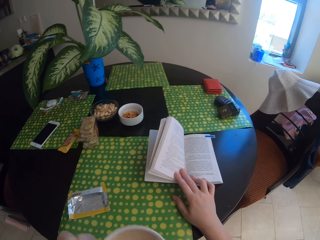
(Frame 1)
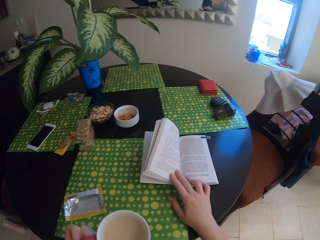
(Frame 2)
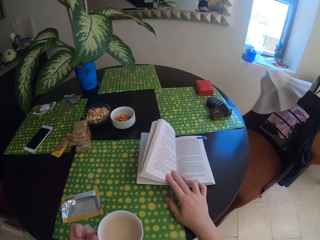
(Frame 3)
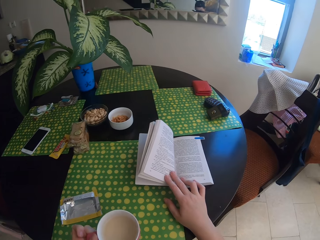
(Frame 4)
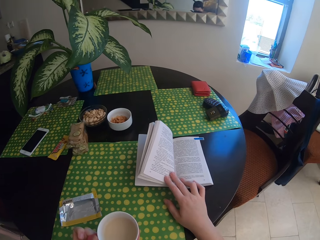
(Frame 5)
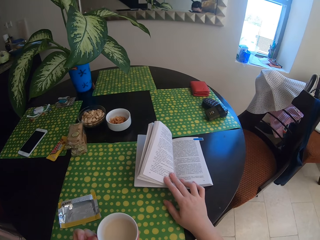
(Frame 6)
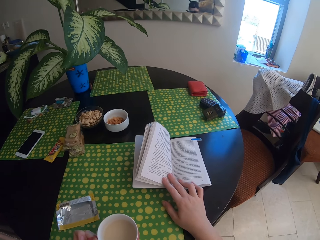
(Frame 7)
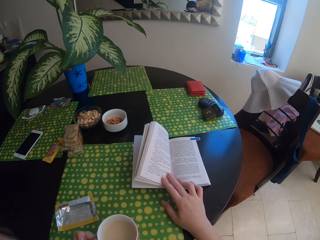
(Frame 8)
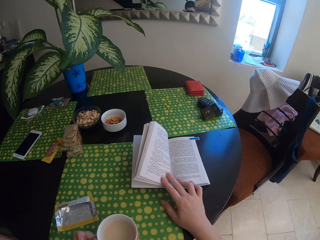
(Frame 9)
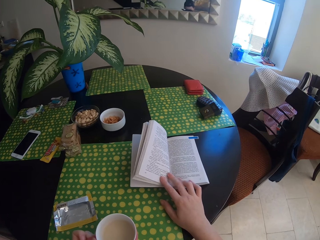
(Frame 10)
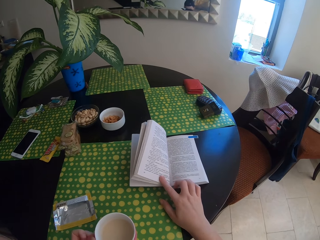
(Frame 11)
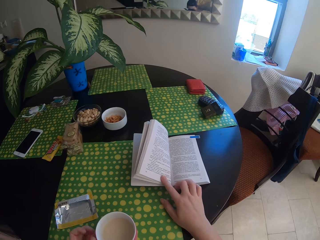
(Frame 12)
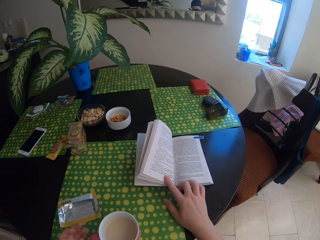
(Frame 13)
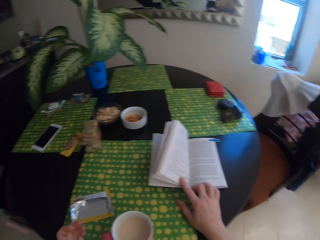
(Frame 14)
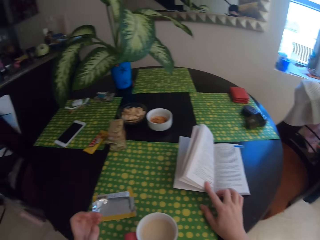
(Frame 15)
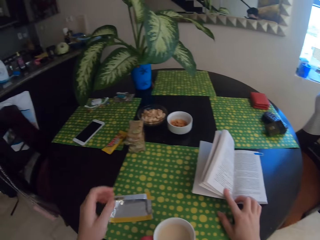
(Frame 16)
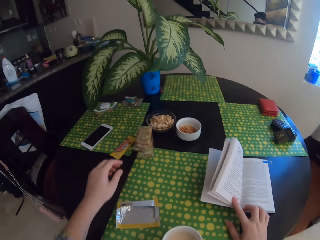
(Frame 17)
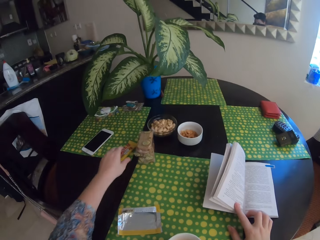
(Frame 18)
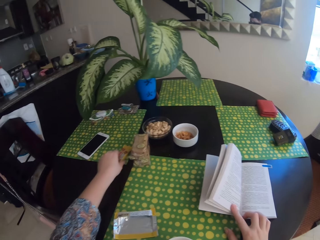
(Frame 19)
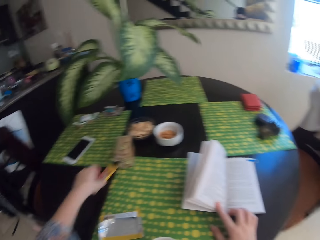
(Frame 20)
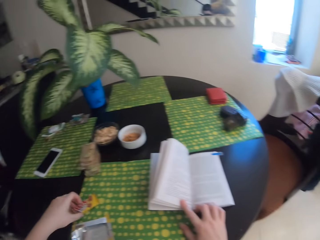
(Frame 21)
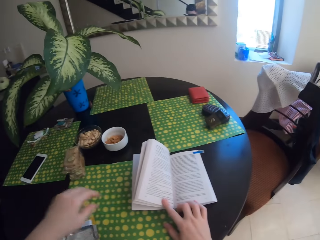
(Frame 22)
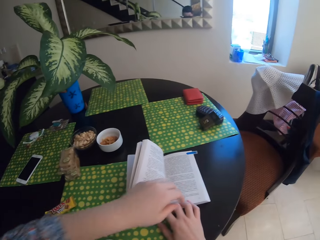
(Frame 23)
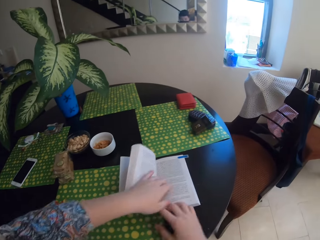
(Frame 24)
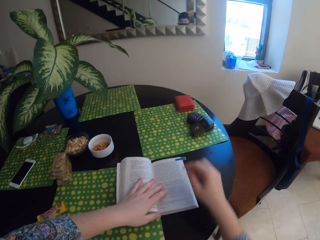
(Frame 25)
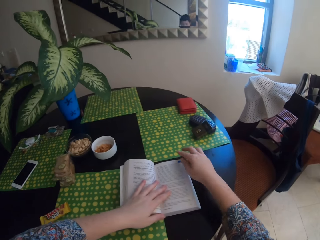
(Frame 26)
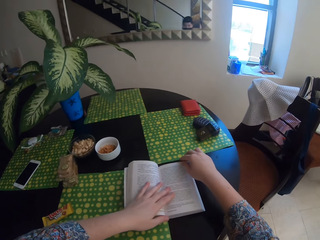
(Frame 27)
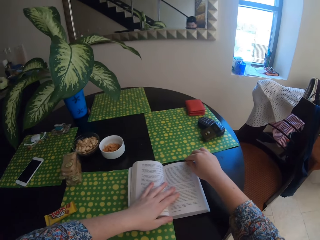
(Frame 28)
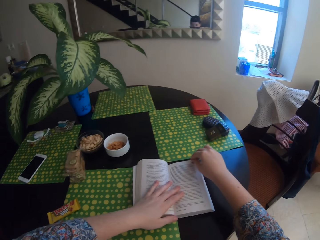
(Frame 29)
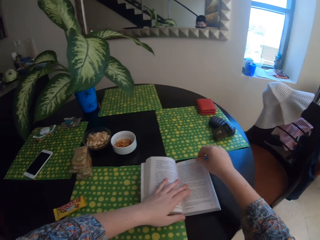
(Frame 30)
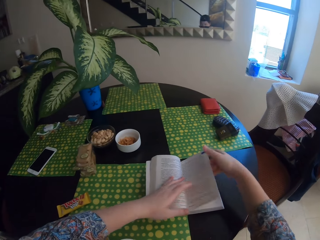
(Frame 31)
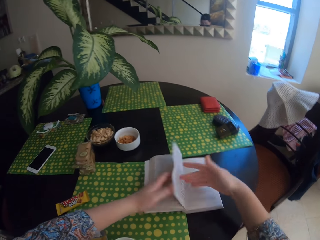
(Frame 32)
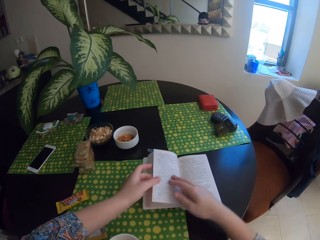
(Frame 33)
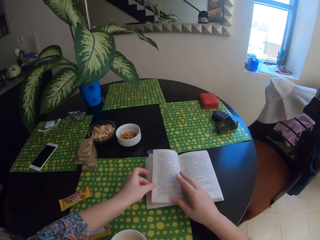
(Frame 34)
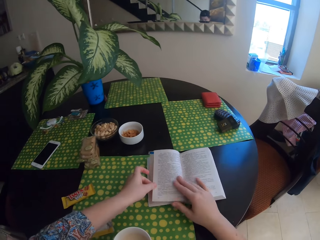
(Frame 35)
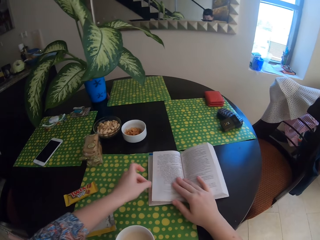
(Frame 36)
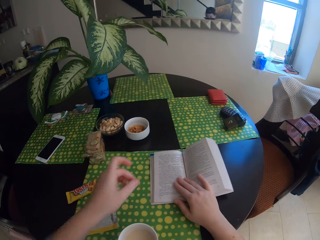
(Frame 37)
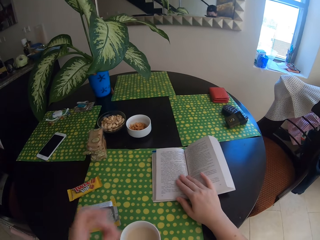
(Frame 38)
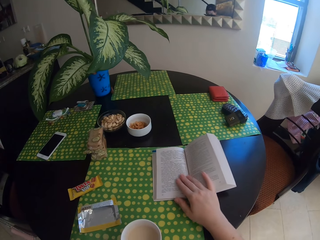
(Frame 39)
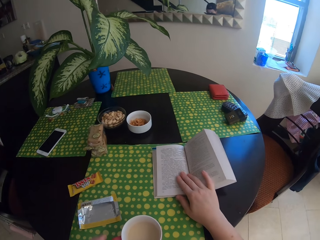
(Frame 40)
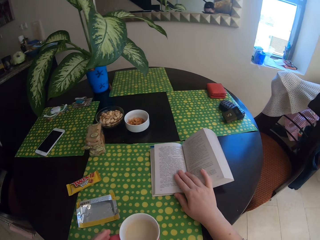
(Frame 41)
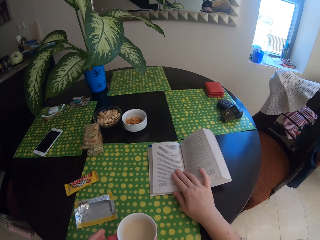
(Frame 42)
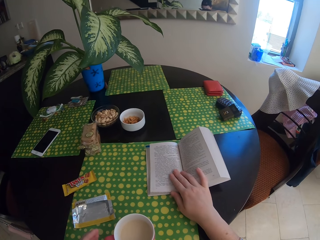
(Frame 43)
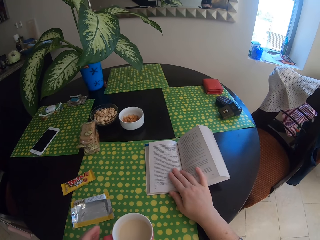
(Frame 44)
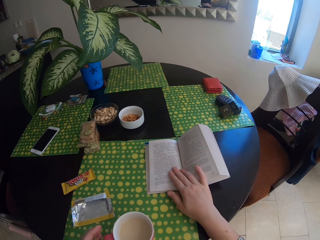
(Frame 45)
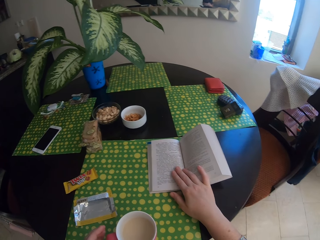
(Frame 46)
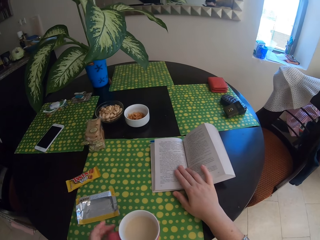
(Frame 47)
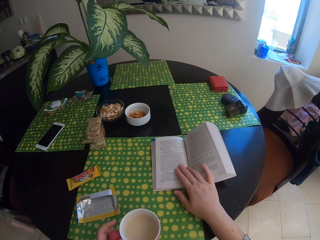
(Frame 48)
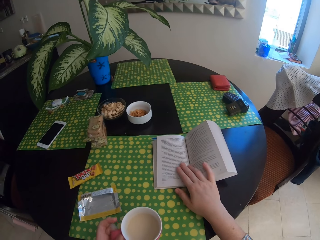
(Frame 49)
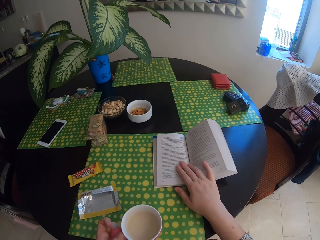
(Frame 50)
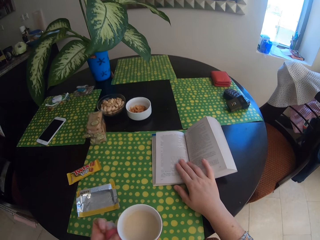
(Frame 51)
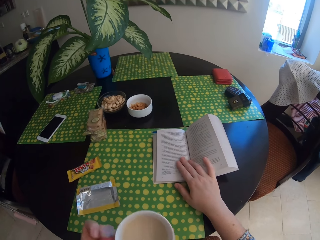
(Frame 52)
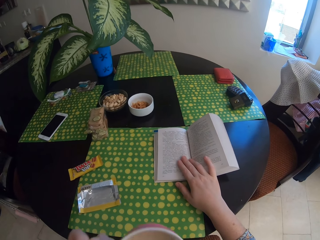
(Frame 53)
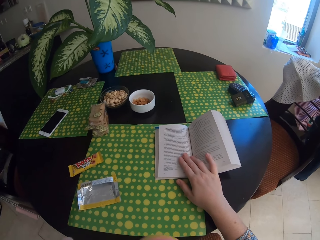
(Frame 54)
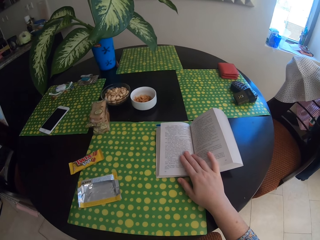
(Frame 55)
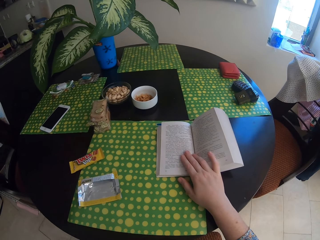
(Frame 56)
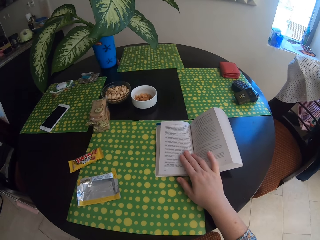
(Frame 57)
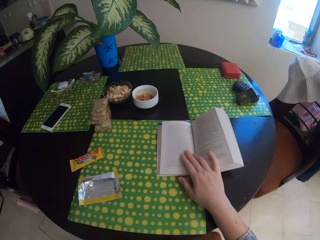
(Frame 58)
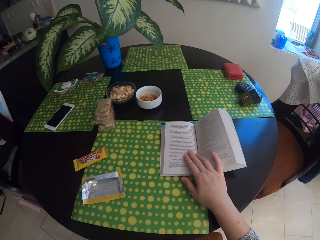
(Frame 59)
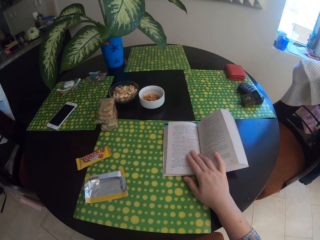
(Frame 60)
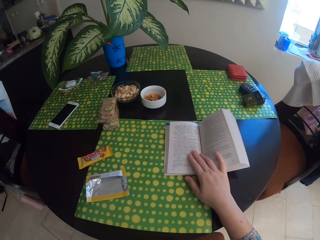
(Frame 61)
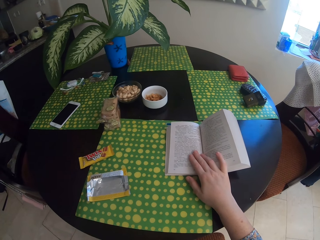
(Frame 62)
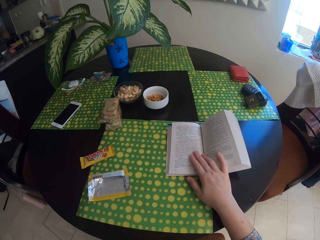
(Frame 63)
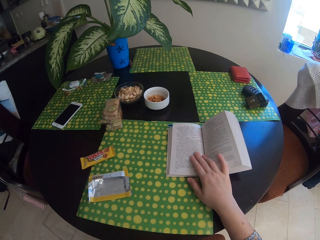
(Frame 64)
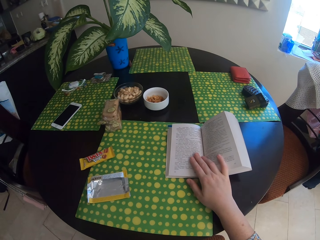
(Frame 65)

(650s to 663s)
The camera wearer puts the cup on the table. They take chocolate. They touch the chocolate. They peruse a book. They touch the book. They touch the book again. They drink tea.

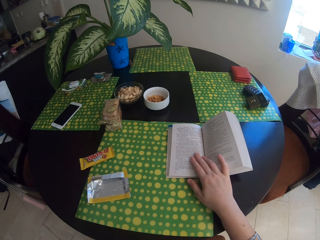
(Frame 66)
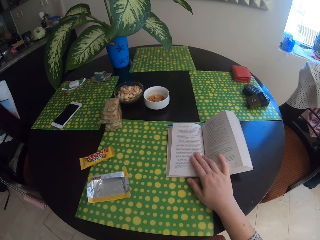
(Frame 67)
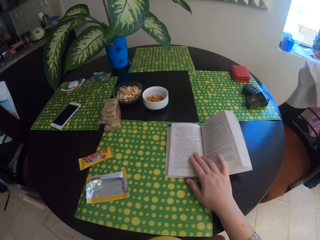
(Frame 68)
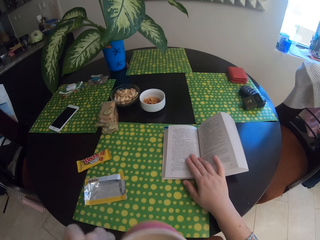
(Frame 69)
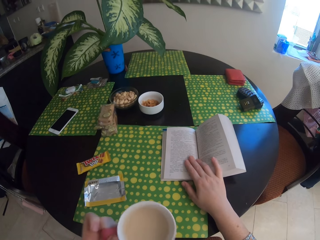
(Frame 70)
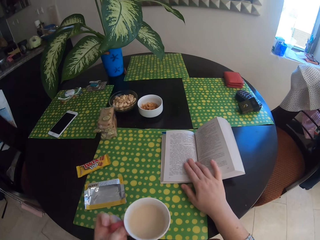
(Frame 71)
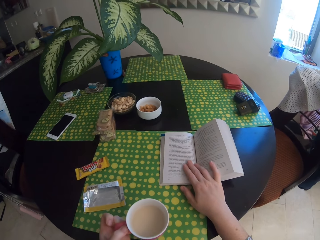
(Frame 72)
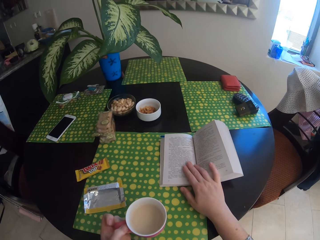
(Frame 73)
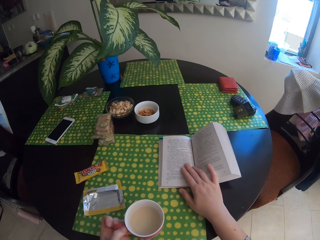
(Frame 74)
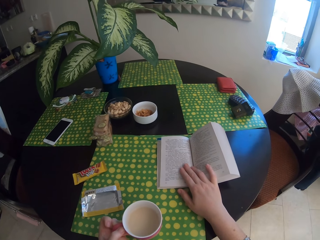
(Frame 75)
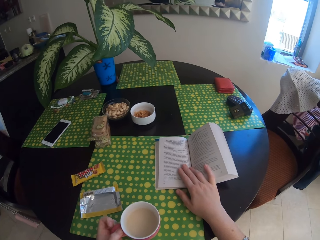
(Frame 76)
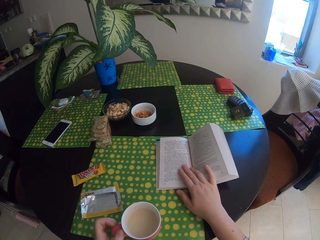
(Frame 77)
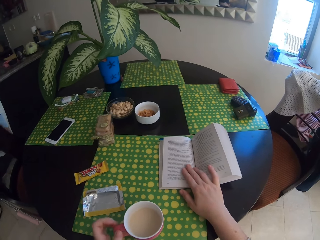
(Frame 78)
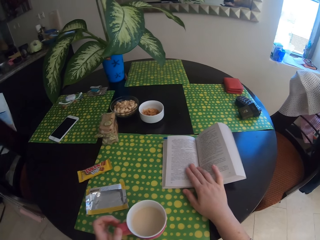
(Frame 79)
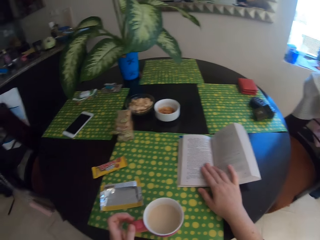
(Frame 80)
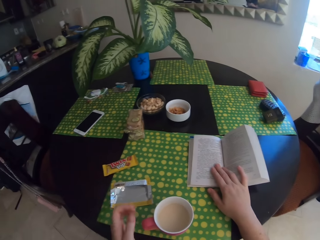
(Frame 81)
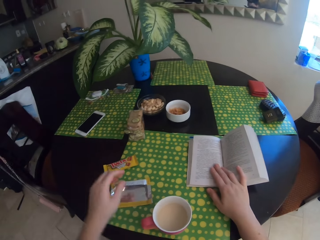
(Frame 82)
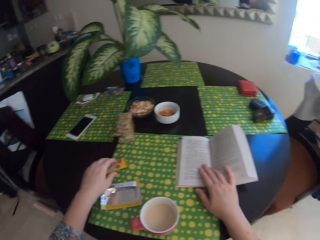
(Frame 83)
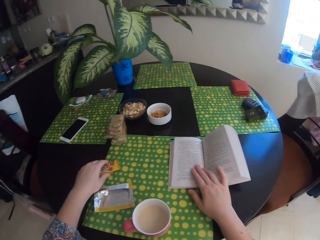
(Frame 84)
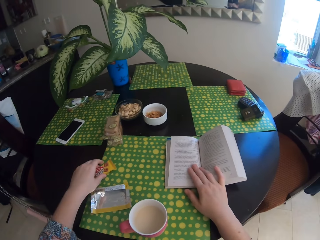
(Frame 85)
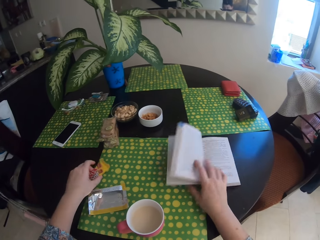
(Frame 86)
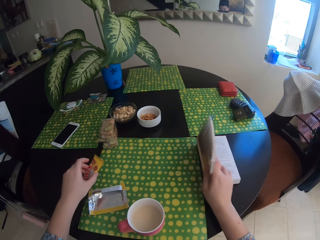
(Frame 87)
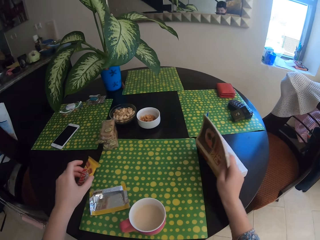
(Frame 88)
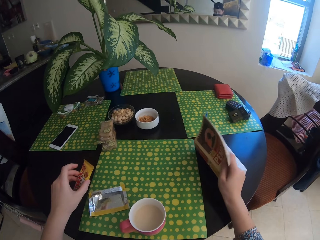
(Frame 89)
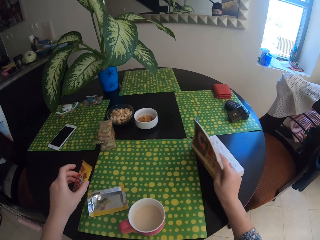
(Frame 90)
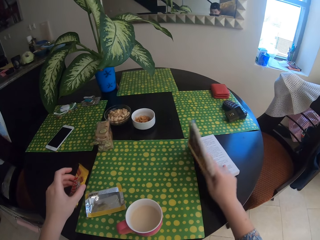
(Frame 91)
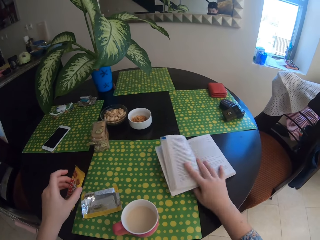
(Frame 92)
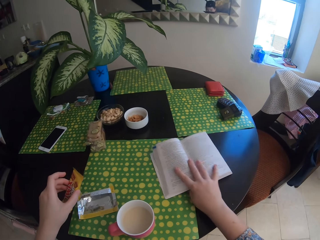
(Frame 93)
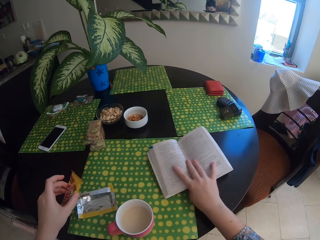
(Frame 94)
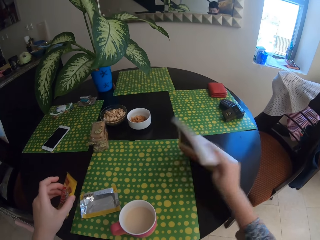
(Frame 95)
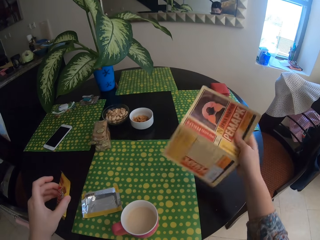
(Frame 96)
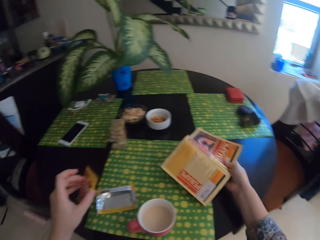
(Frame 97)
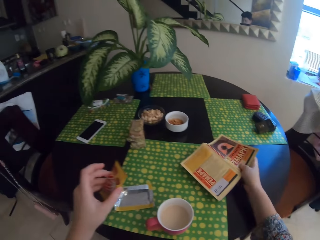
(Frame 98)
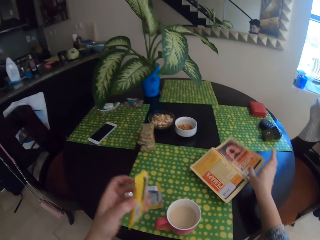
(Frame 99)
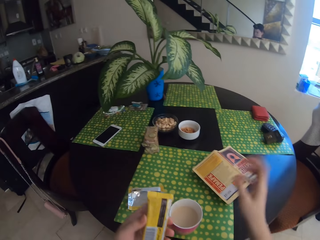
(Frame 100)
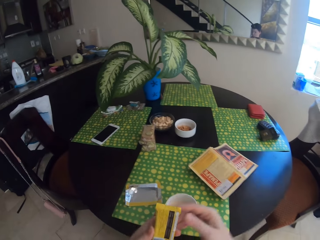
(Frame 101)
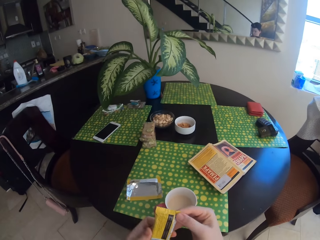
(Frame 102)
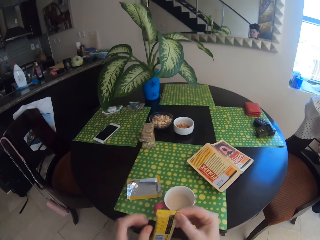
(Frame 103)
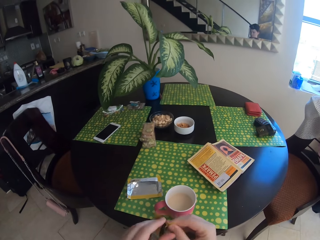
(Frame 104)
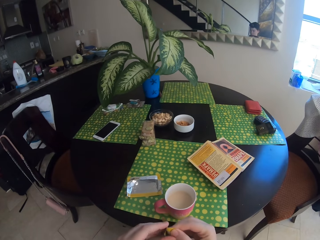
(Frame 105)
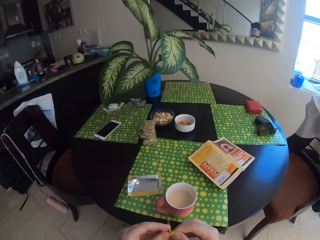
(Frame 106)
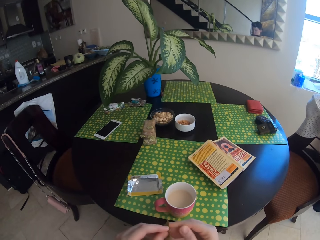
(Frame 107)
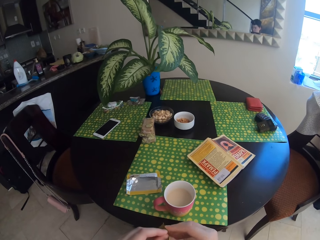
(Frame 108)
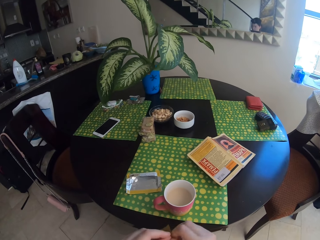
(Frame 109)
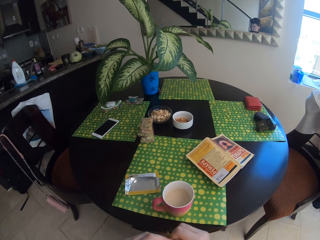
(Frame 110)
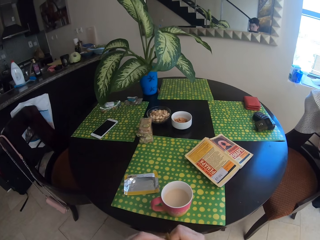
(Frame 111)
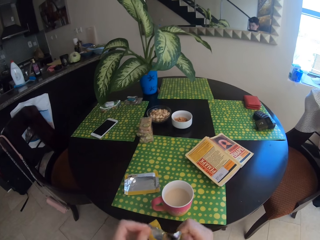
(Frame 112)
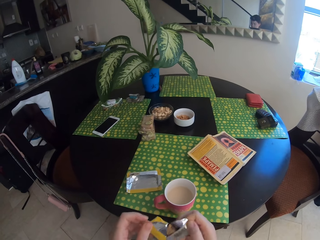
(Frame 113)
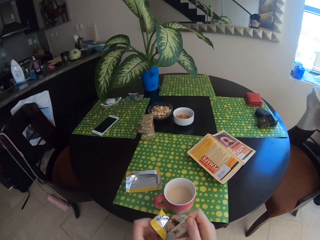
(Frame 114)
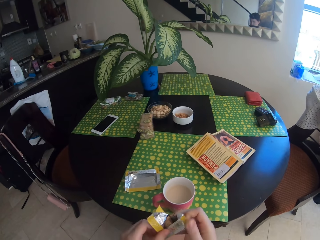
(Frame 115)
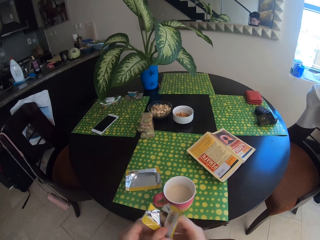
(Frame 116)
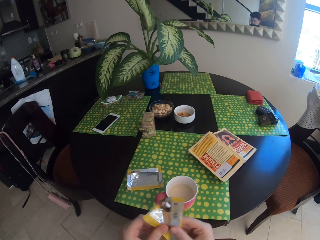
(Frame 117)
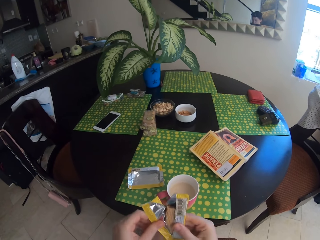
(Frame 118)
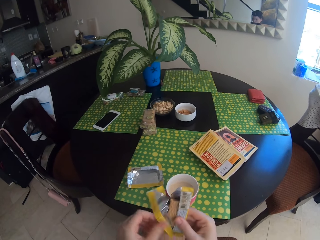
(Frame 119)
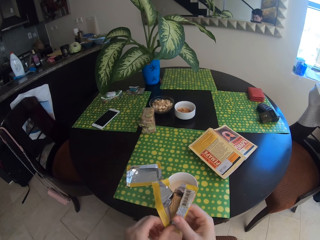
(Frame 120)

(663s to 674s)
The camera wearer puts the cup on the table. They touch chocolate. They take the chocolate. They turn the book upside down. They open the chocolate.
